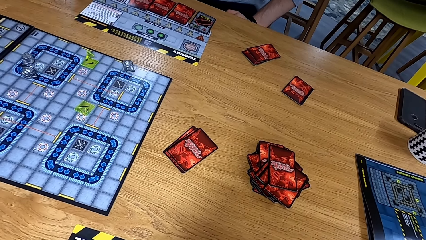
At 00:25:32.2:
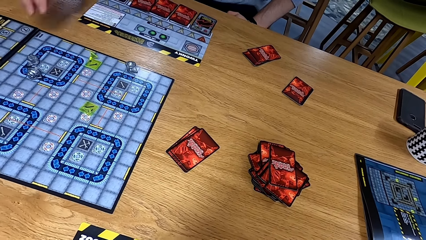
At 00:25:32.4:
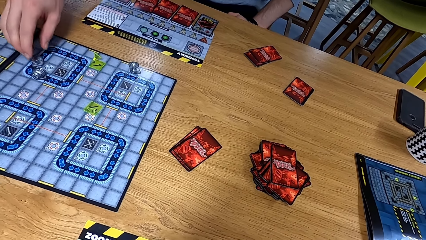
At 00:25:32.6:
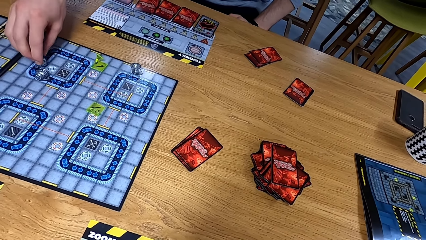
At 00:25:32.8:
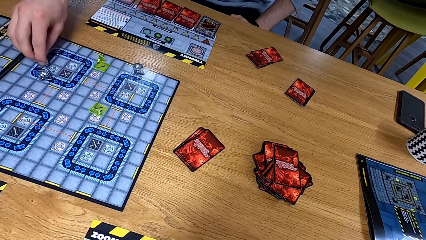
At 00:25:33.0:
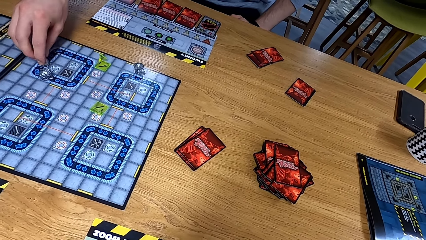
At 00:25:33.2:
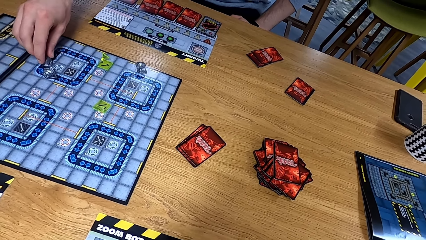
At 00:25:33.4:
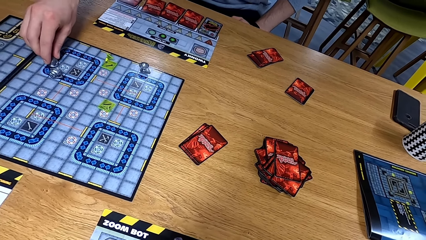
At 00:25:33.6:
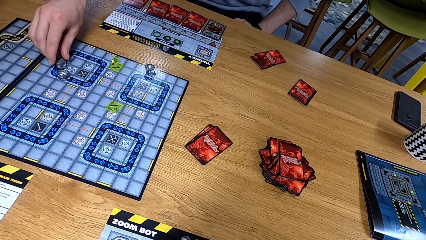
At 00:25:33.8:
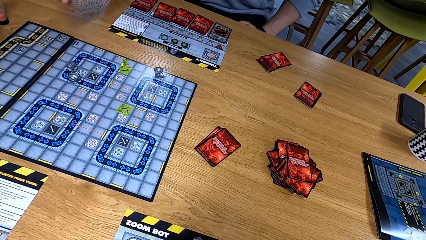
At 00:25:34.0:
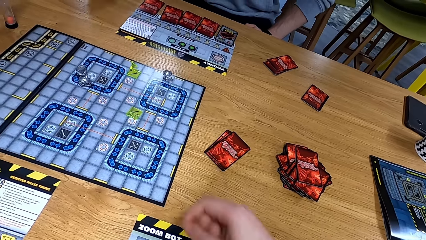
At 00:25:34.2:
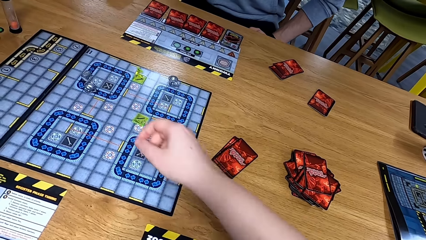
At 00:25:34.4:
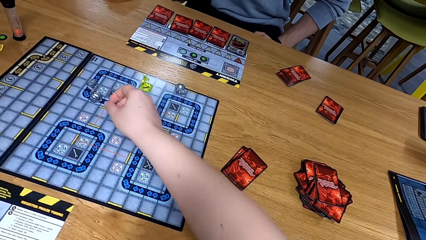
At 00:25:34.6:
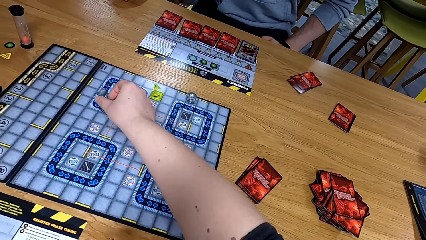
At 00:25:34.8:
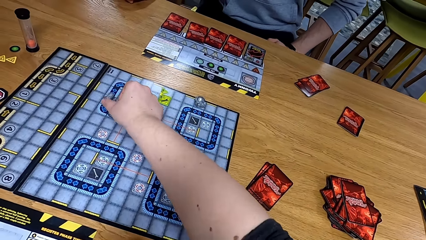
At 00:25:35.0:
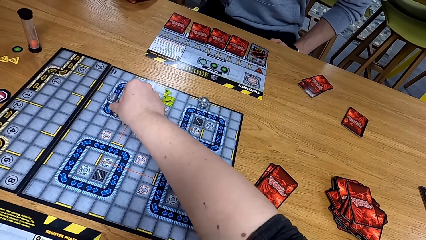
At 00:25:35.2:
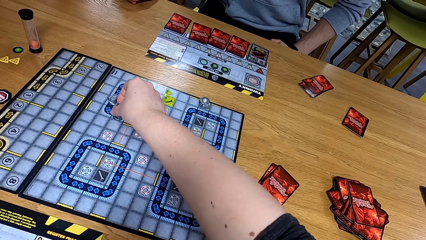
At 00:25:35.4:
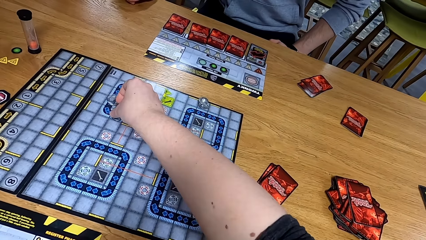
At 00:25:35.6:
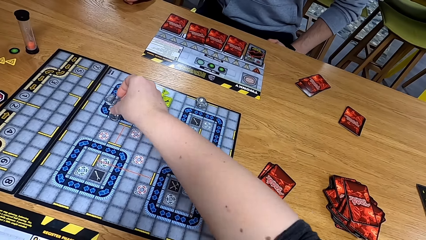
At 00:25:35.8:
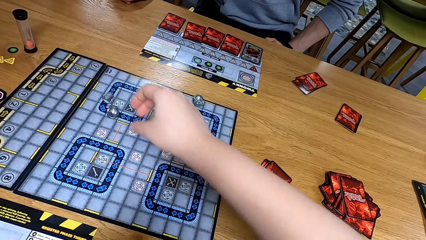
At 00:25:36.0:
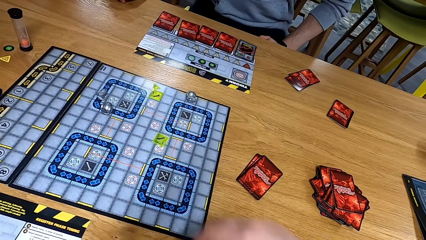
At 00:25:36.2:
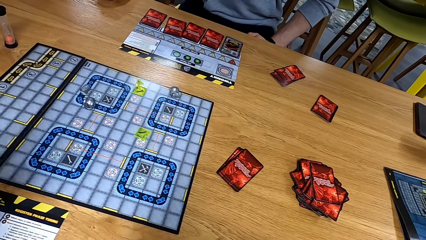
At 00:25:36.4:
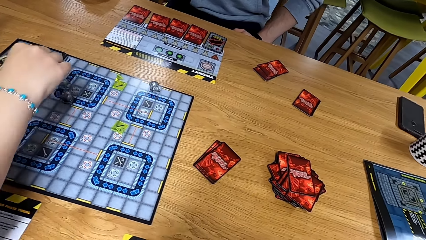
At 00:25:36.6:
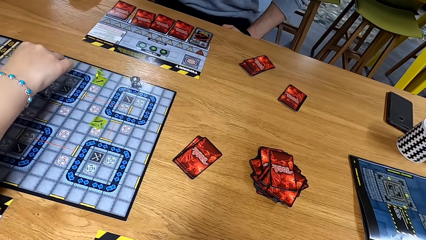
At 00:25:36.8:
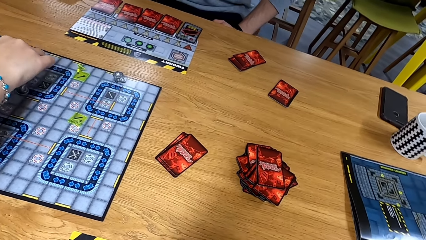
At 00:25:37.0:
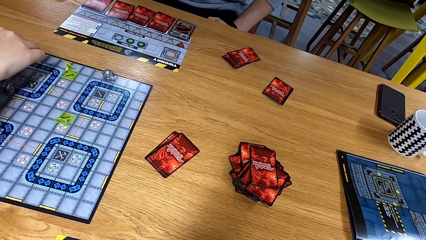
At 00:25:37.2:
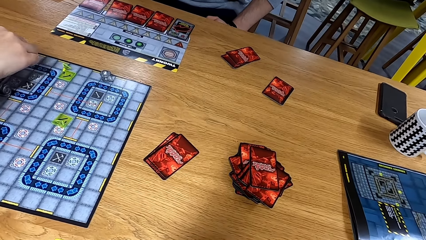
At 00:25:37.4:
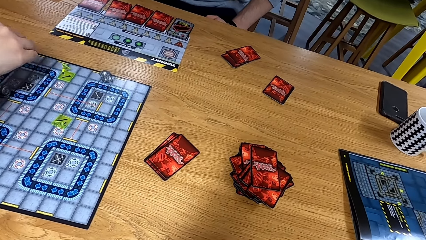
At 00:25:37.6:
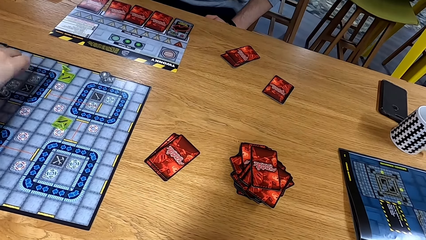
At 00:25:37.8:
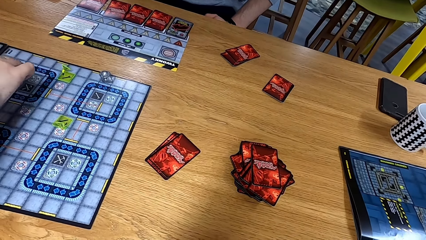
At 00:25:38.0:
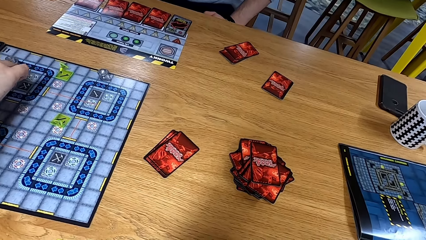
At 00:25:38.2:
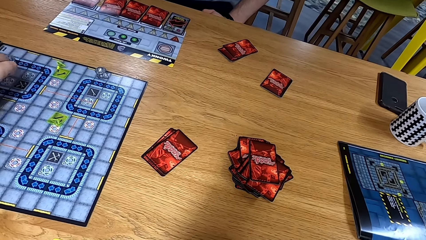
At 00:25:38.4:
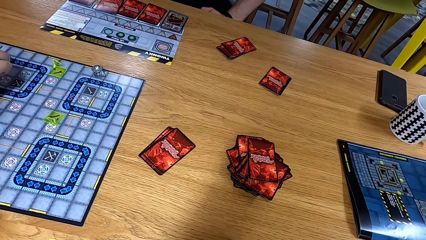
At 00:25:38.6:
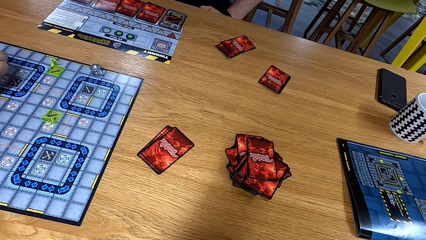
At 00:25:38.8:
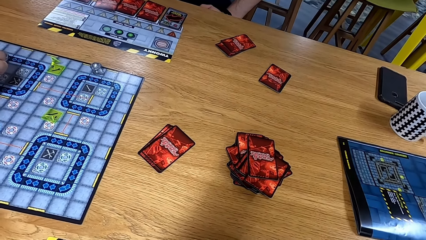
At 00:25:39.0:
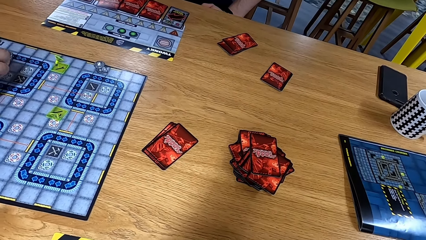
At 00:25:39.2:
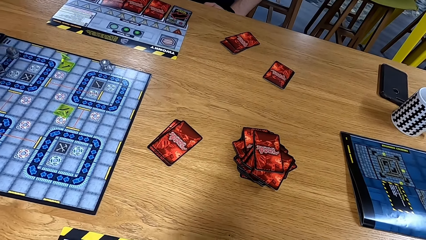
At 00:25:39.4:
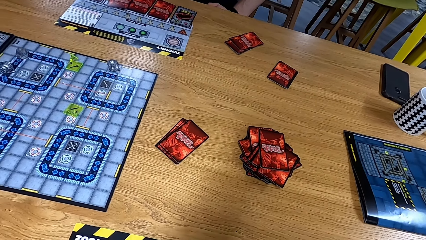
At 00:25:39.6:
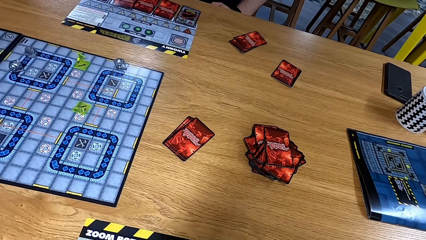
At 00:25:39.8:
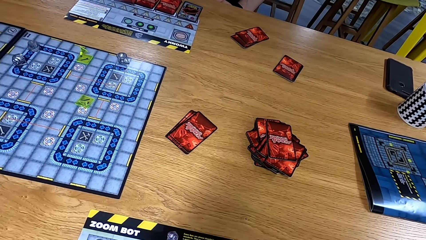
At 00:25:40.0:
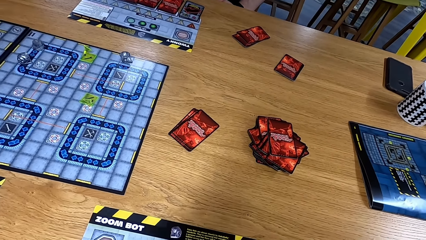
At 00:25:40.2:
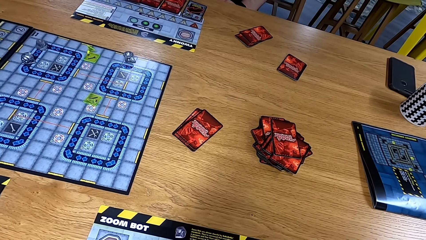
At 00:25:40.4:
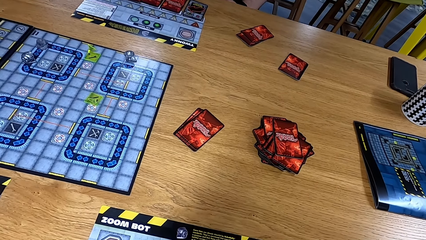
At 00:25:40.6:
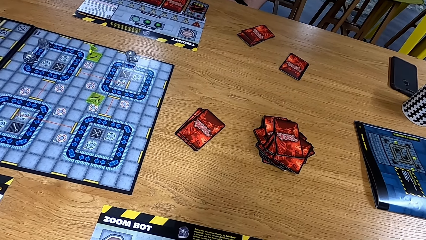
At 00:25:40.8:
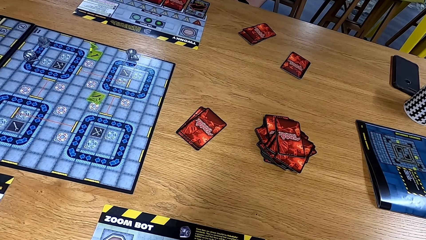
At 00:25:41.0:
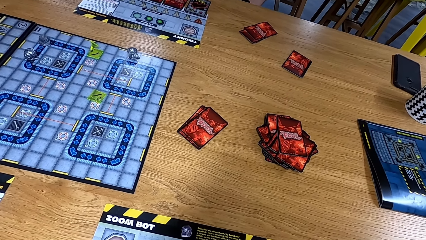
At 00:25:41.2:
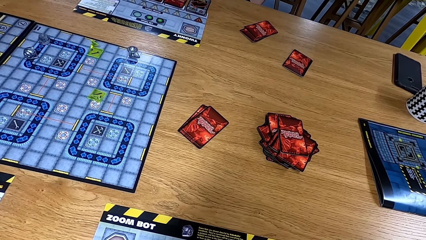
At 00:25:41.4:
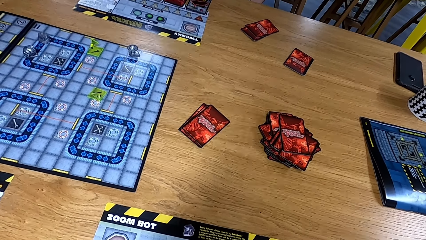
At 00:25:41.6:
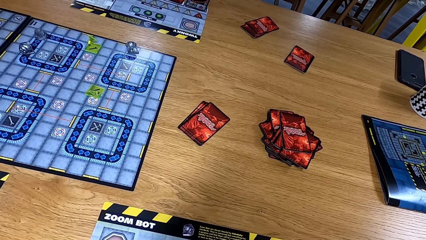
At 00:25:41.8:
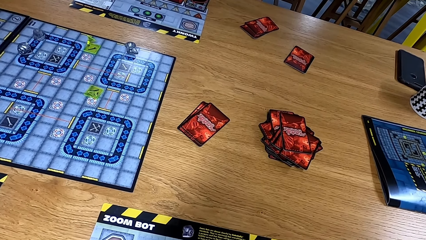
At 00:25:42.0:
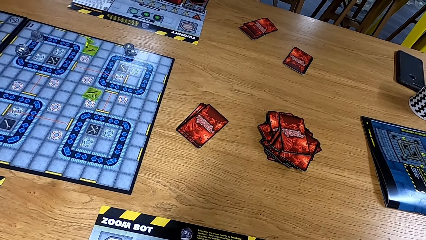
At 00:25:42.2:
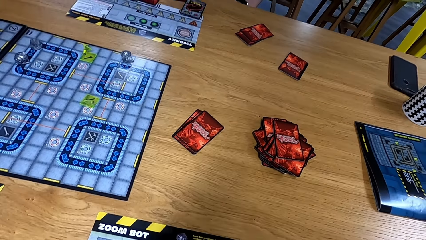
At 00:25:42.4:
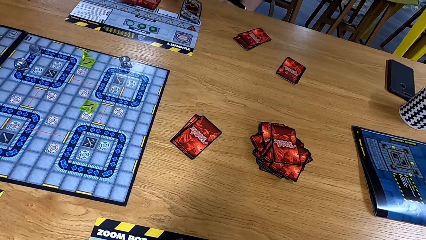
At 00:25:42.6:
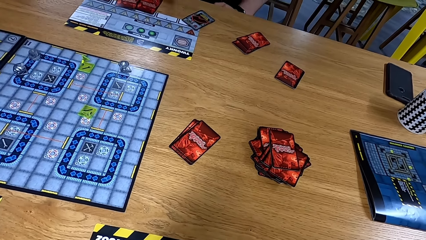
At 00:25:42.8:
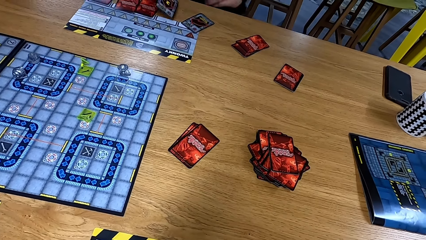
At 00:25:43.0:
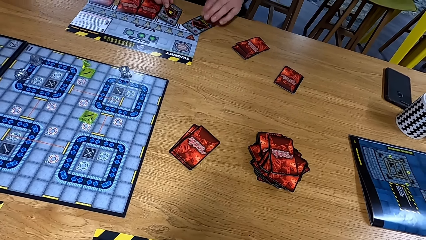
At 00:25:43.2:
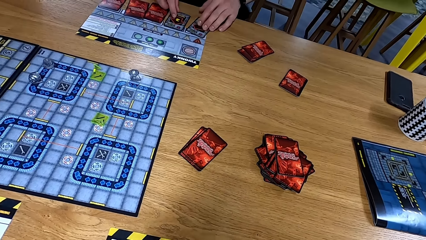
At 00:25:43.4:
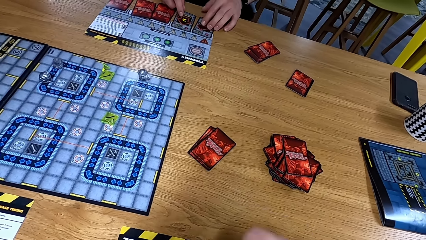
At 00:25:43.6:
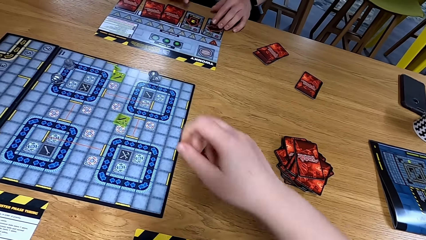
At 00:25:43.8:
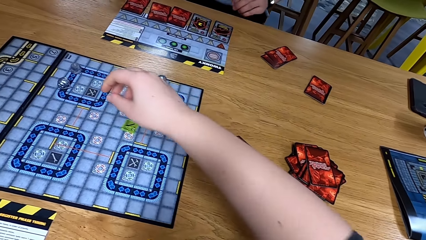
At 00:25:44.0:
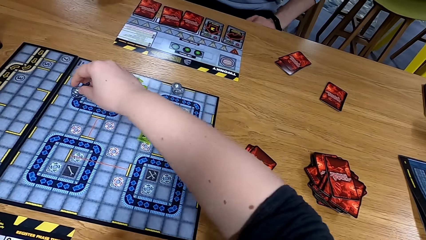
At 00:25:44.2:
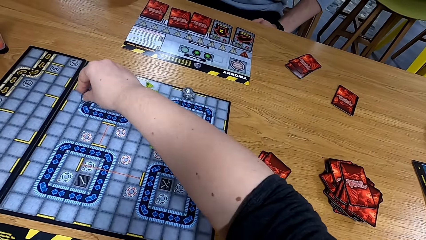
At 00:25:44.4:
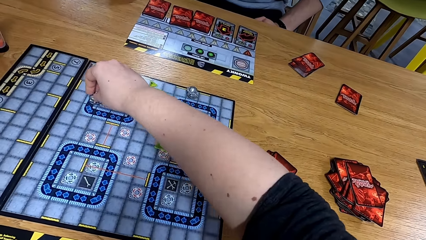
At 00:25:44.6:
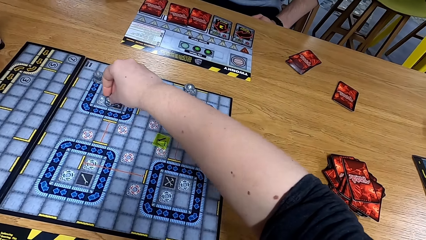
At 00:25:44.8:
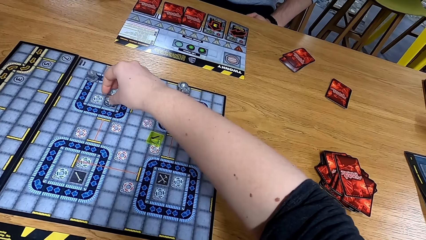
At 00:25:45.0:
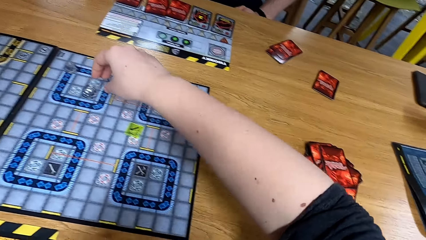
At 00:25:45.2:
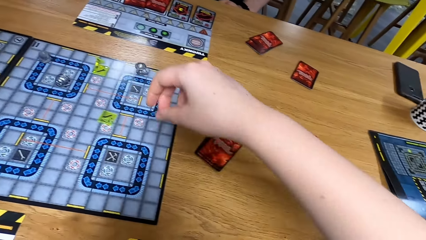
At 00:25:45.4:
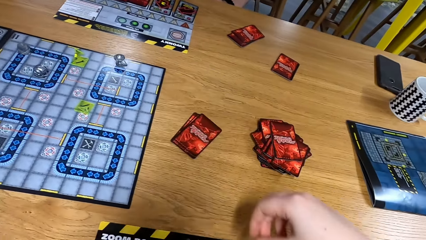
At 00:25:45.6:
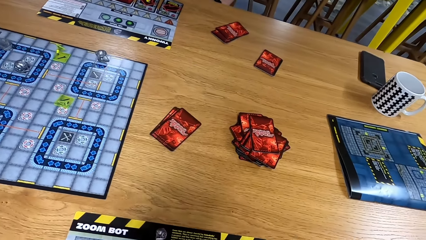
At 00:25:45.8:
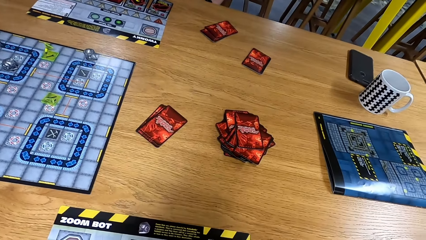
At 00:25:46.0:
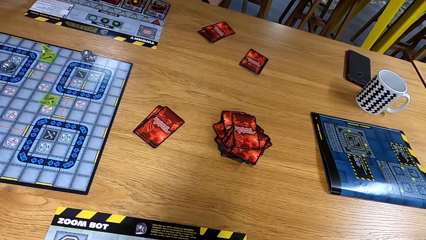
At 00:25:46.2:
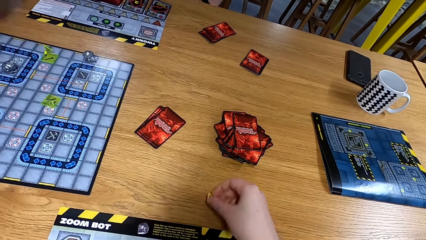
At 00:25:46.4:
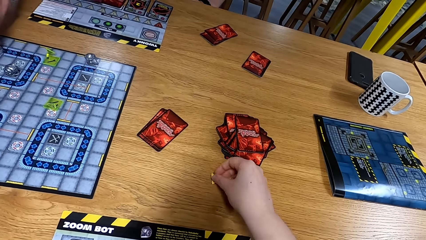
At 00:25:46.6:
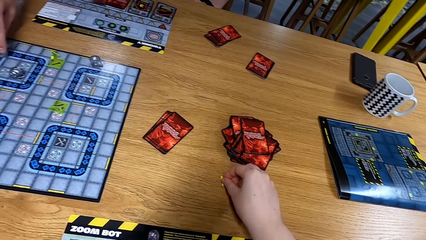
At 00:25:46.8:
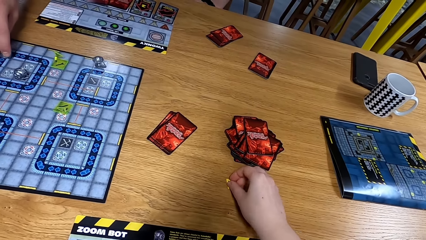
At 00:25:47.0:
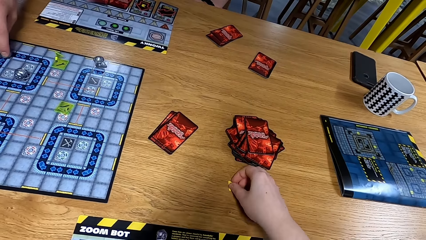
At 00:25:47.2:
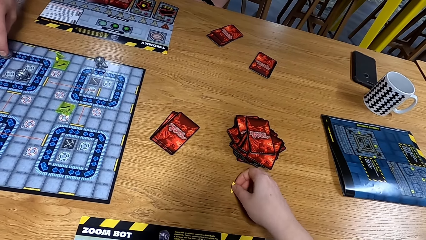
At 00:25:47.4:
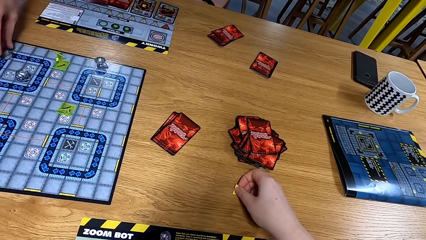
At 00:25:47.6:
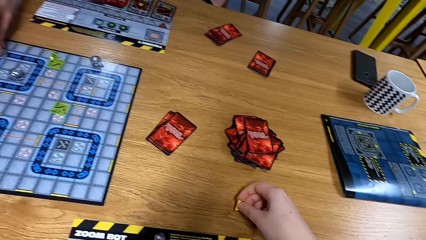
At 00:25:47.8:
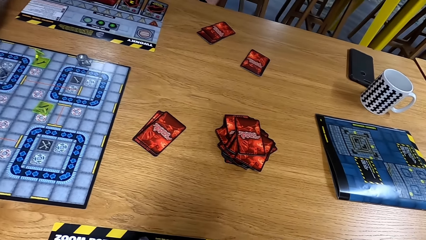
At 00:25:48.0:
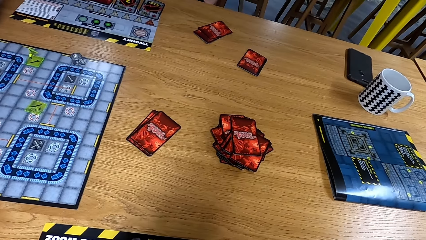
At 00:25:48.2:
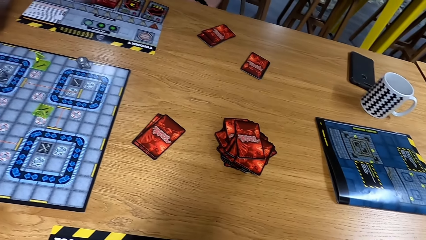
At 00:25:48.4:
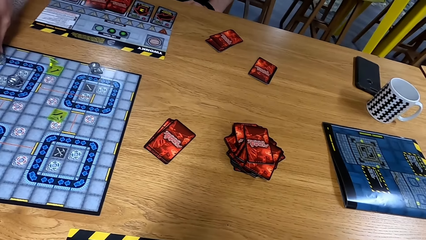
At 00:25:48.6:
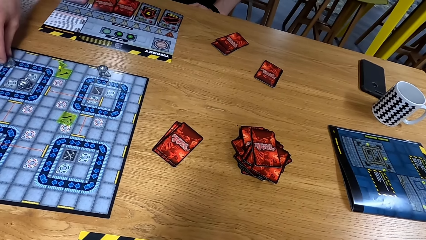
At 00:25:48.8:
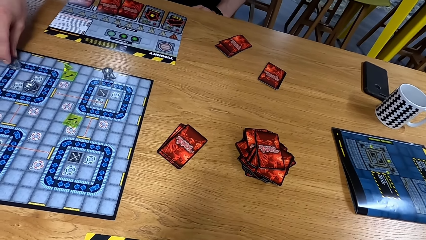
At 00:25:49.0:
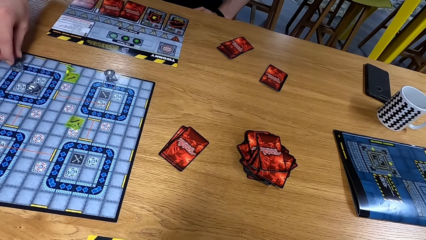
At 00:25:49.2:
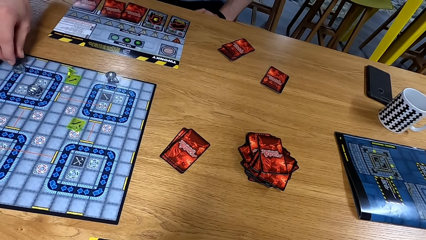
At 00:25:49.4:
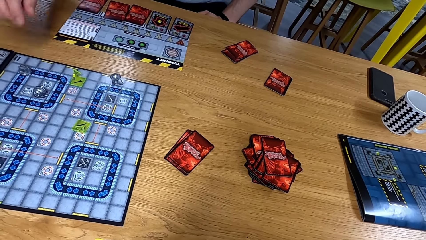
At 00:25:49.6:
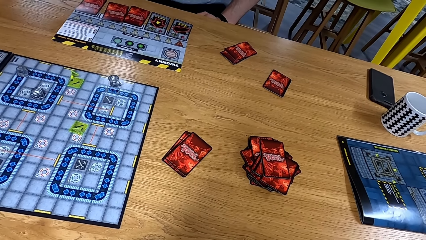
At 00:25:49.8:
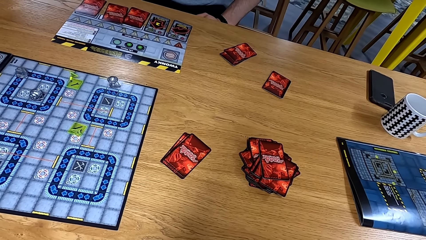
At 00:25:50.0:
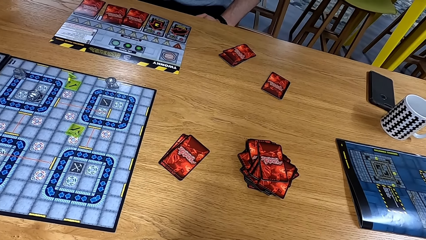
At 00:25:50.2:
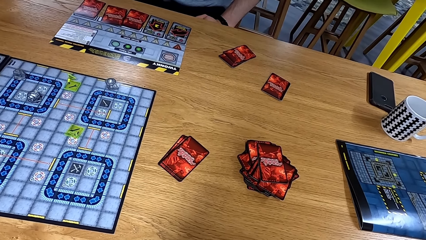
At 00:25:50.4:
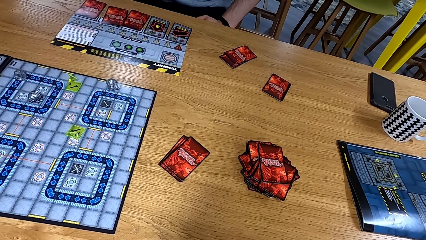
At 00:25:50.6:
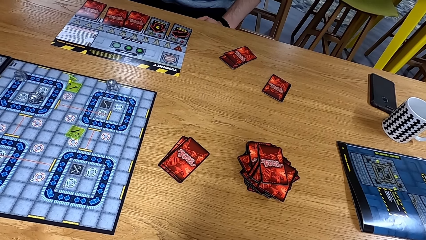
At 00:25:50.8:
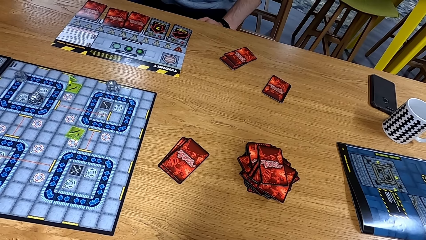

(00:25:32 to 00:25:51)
A man moves a dice on the board. The camera wearer moves a dice on the board. Another man moves a dice on the board. The camera wearer looks at the table. The first man moves cards. The camera wearer moves a dice on the board. They pick up something. The first man moves a dice on the board.
